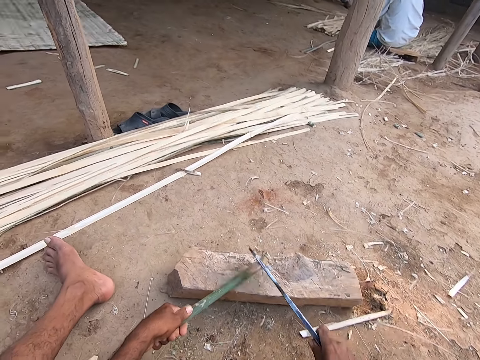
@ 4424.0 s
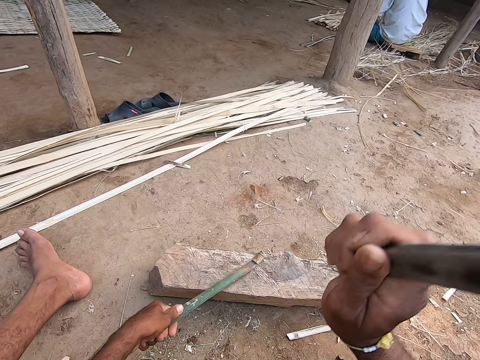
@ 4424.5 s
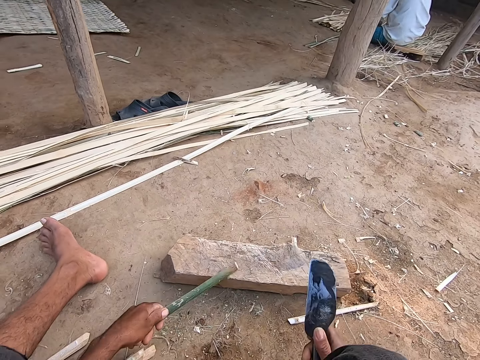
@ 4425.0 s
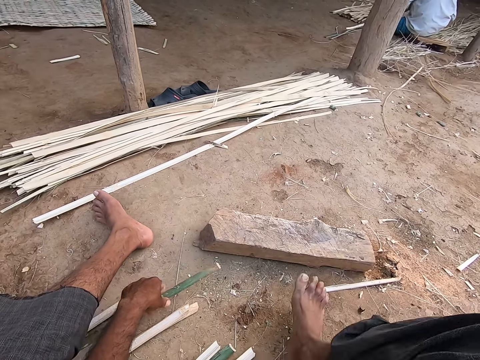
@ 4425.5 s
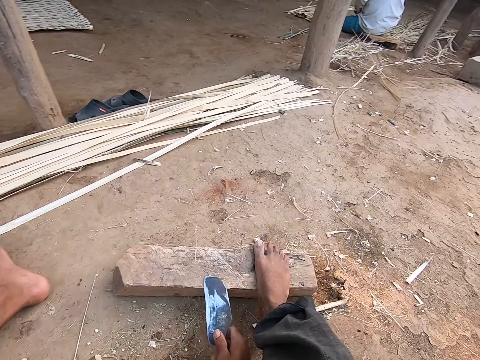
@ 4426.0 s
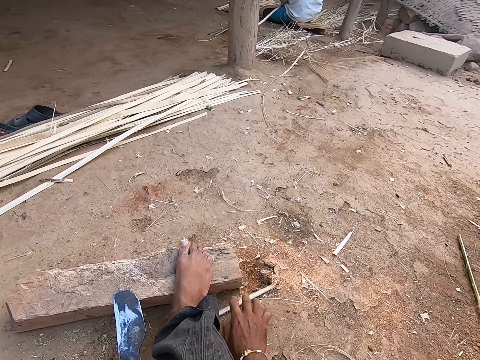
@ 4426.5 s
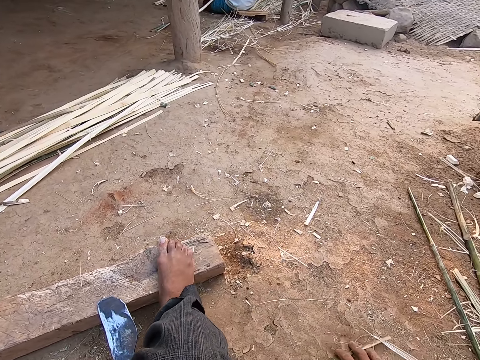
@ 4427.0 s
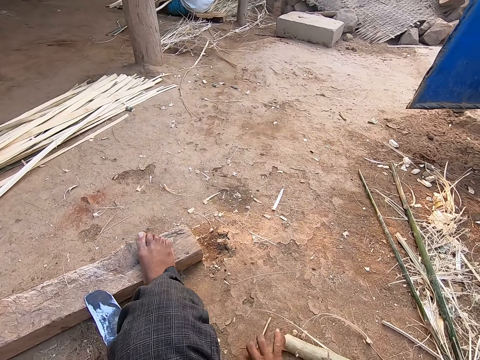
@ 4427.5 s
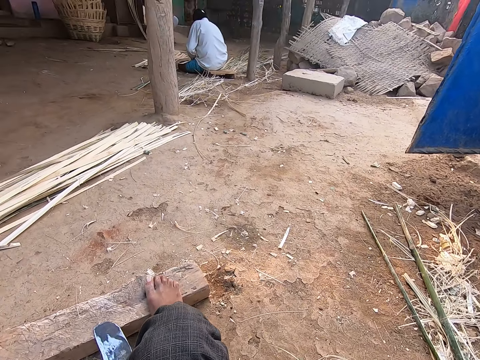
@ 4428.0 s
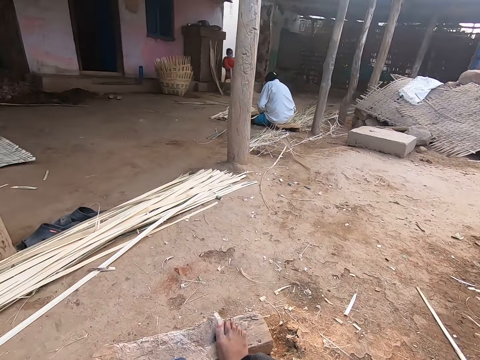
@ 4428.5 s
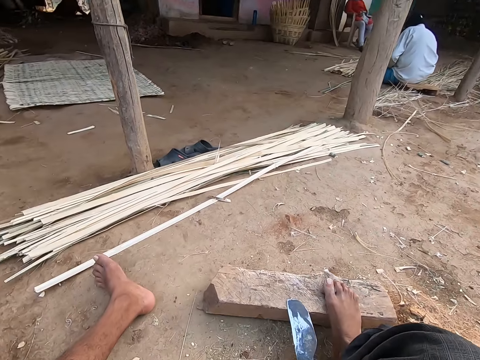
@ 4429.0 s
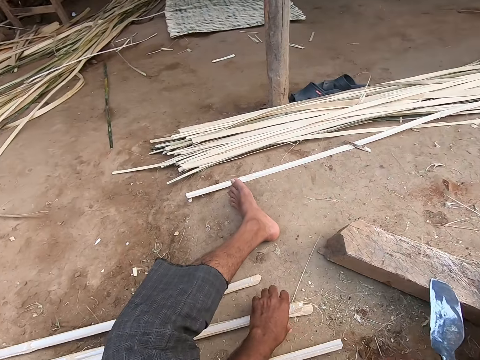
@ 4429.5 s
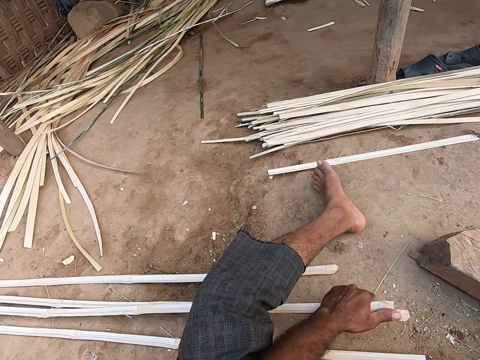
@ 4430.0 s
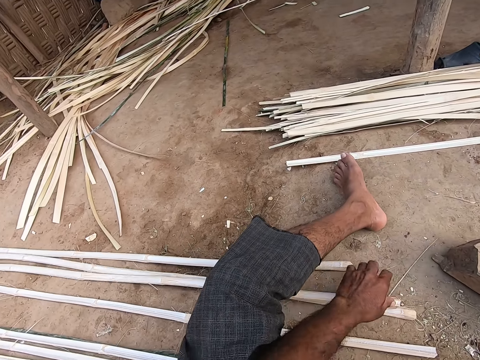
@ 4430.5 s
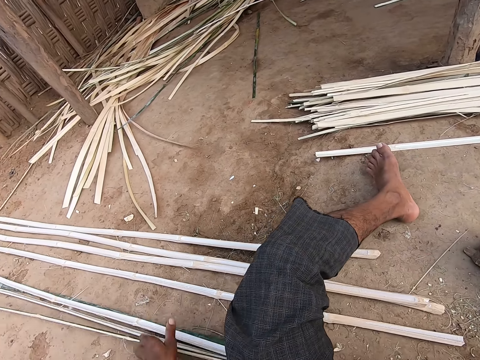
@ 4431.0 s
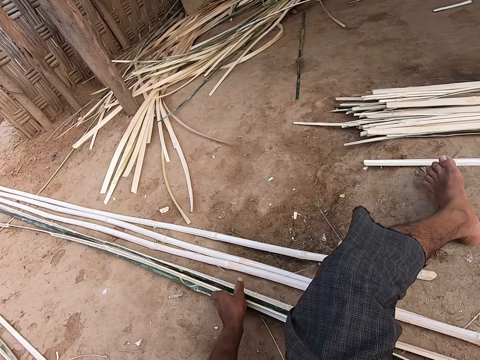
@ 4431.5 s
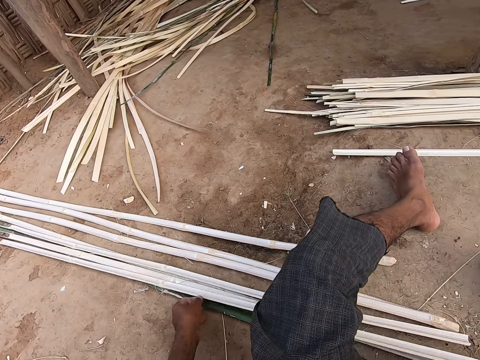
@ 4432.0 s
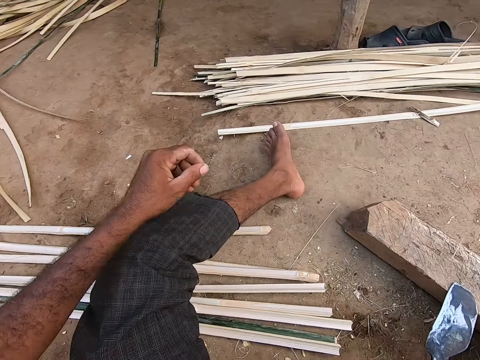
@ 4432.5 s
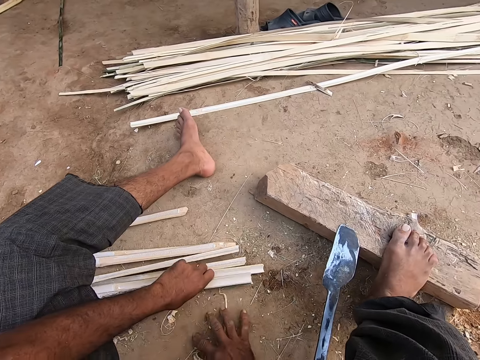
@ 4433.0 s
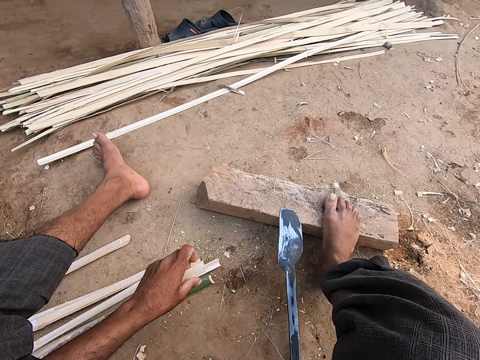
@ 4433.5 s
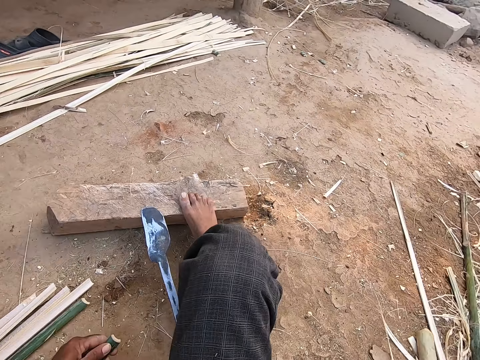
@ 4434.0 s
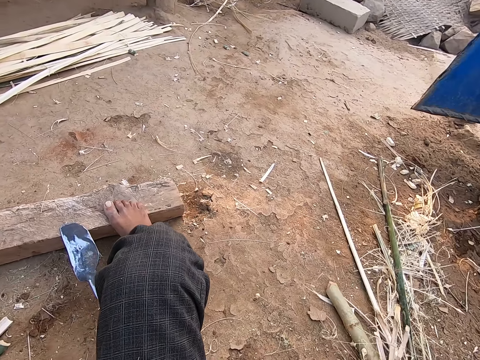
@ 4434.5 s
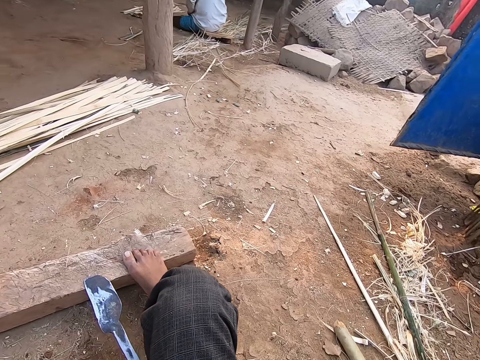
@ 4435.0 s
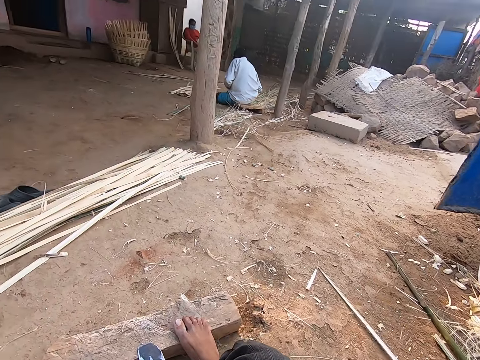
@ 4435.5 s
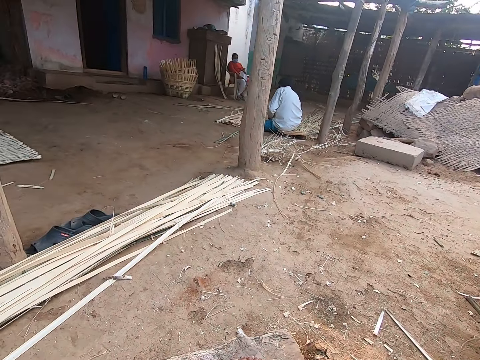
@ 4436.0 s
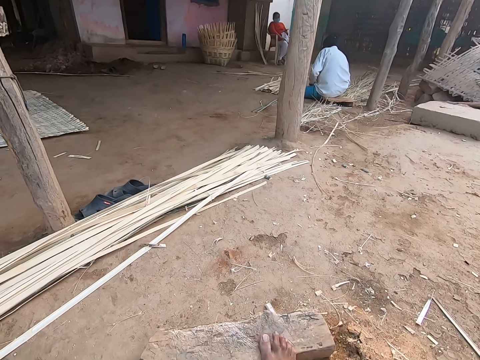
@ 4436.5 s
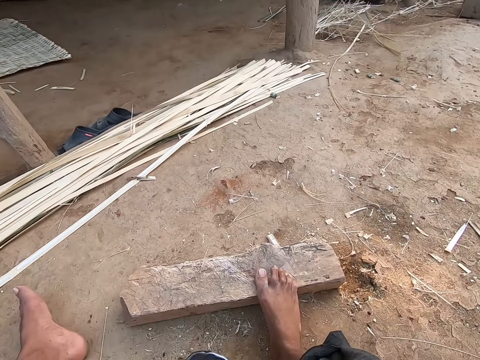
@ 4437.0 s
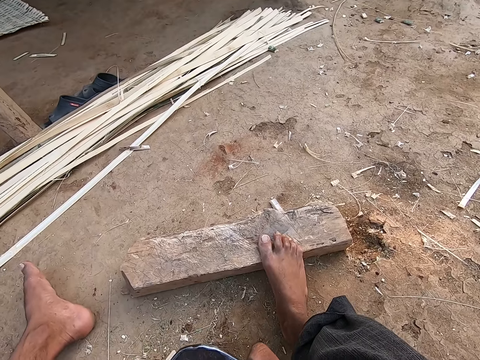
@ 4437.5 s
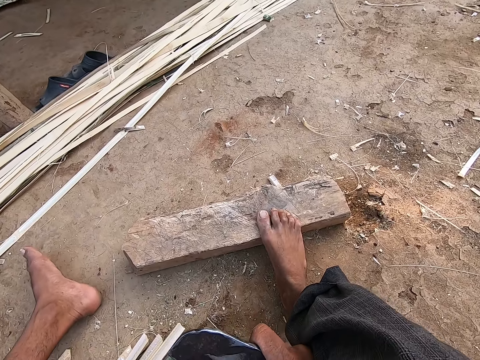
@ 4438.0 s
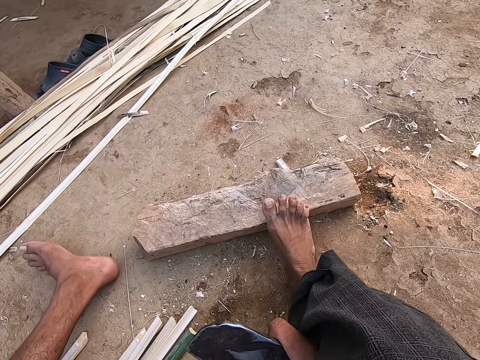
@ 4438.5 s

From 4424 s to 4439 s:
The camera wearer cuts the bamboo strip with the picking knife in his right hand. He drops the bamboo strip on the ground with his left hand. He places his right leg on the wood. He places the picking knife on the wood with his right hand. He clears the ground with his right hand. He speaks to a person. The camera wearer moves the bamboo strips on the ground with his left hand. He touches the bamboo stick. He clears the ground with his right hand. He looks around. He speaks to the person.

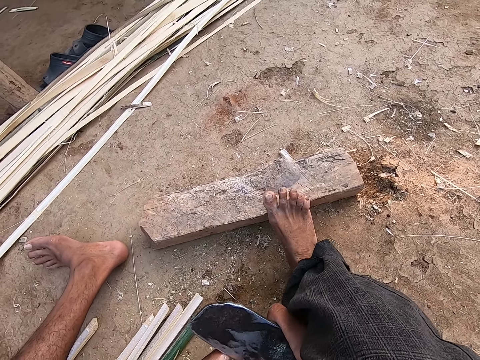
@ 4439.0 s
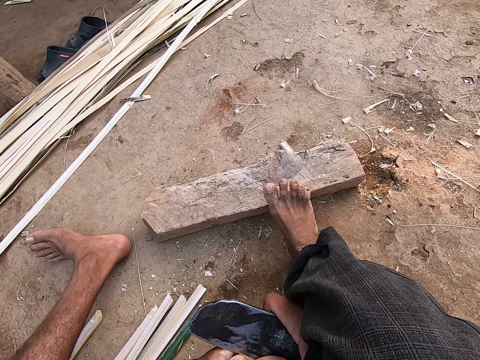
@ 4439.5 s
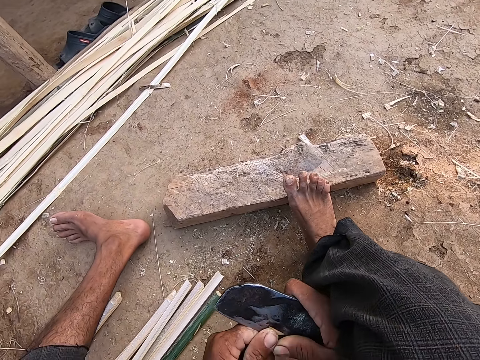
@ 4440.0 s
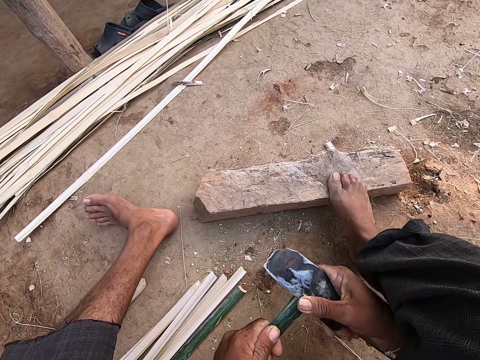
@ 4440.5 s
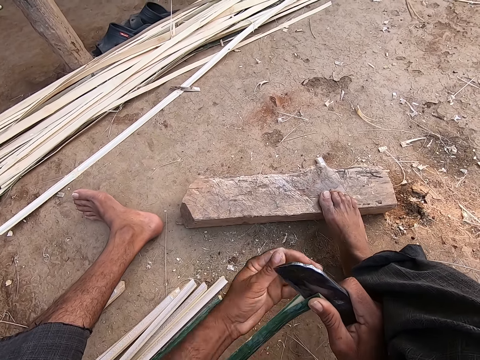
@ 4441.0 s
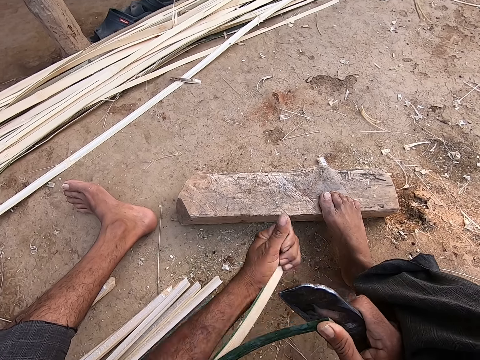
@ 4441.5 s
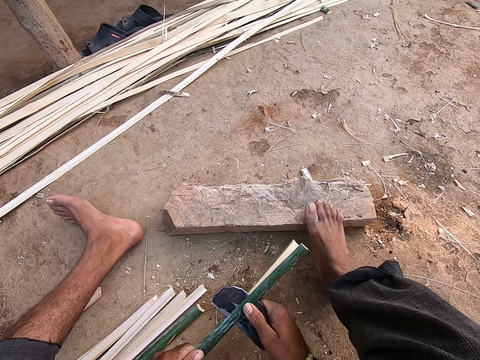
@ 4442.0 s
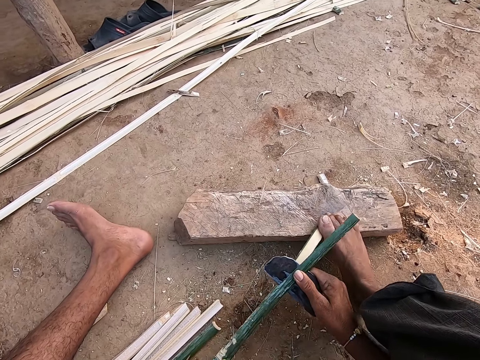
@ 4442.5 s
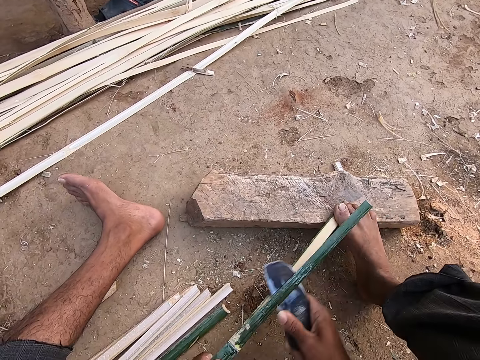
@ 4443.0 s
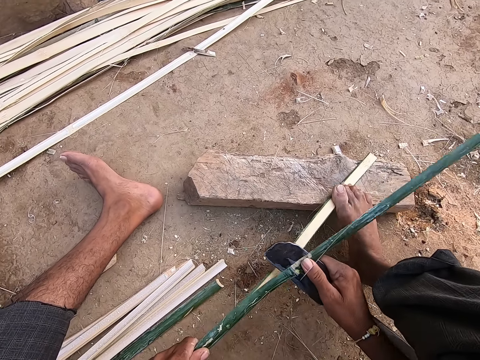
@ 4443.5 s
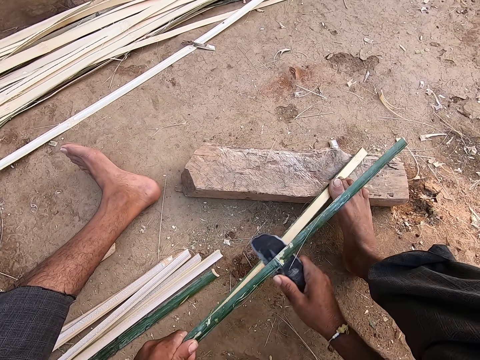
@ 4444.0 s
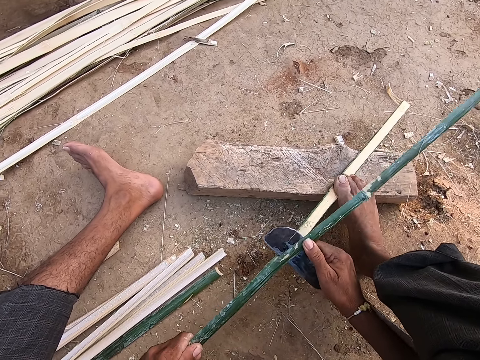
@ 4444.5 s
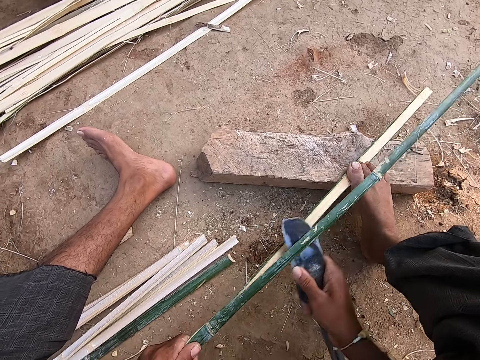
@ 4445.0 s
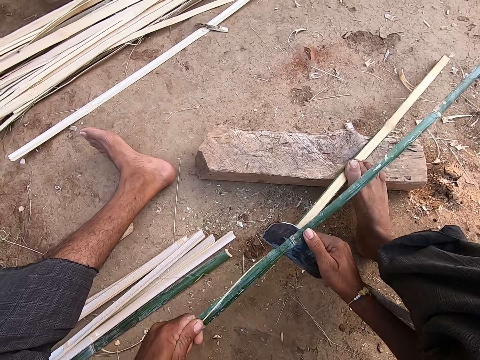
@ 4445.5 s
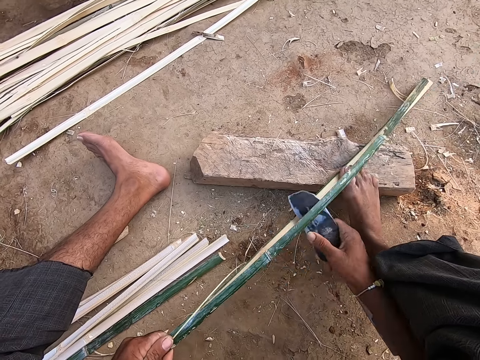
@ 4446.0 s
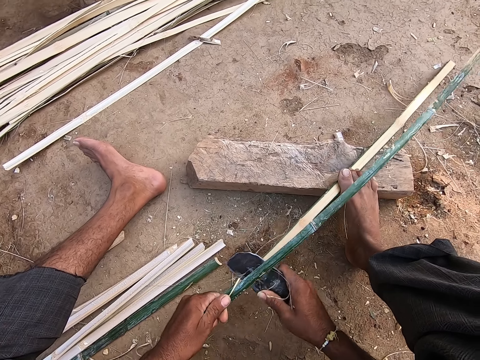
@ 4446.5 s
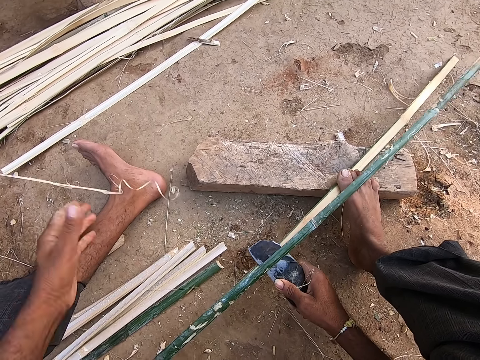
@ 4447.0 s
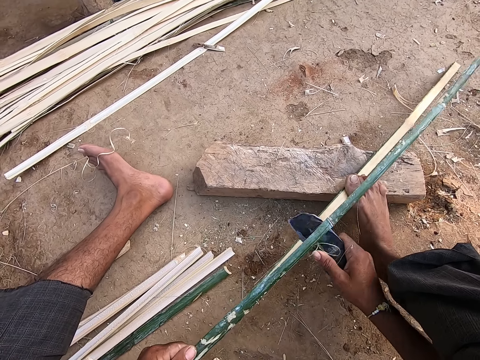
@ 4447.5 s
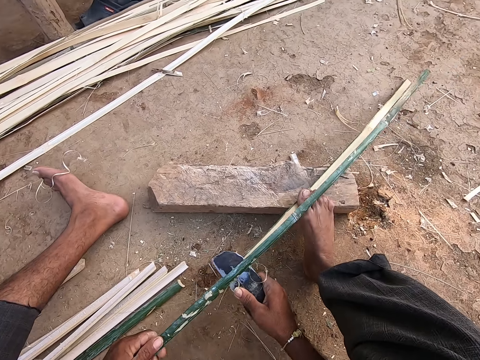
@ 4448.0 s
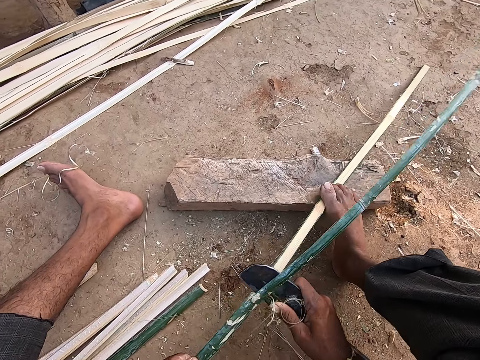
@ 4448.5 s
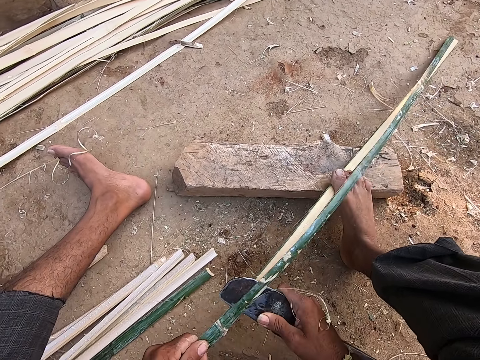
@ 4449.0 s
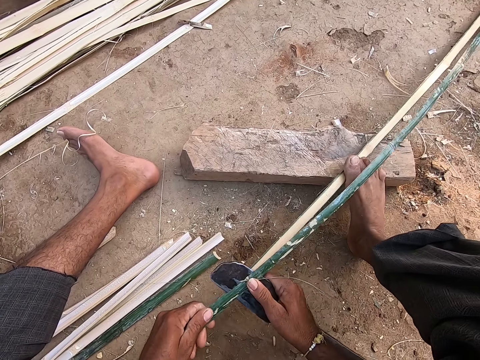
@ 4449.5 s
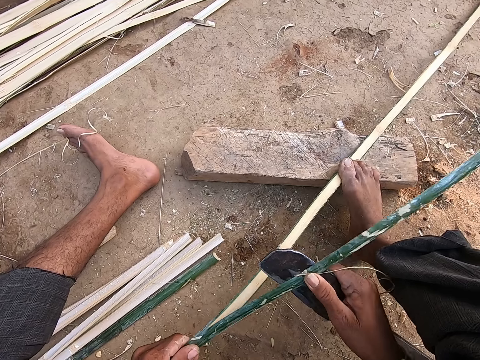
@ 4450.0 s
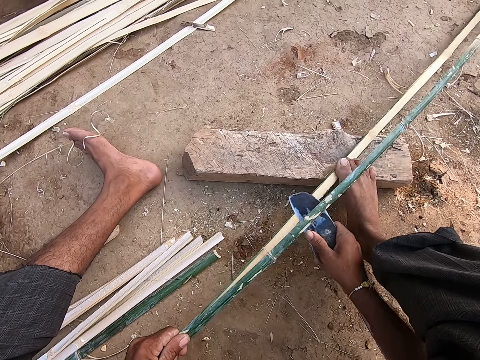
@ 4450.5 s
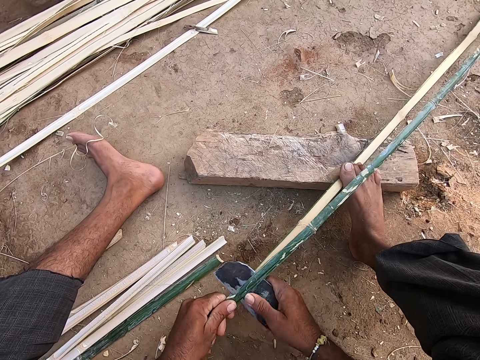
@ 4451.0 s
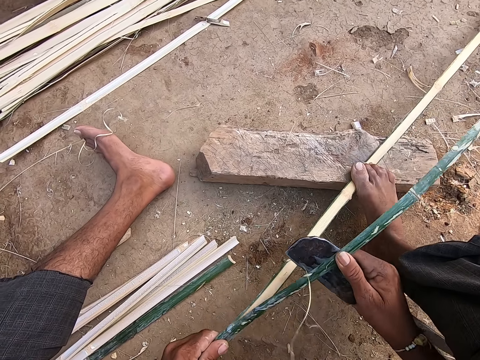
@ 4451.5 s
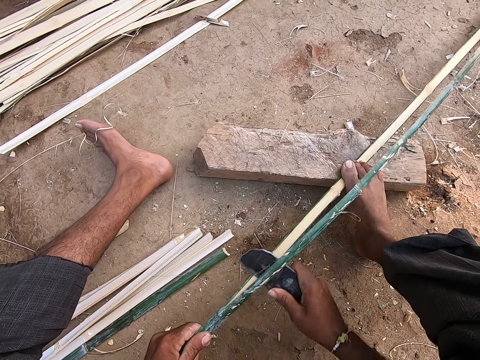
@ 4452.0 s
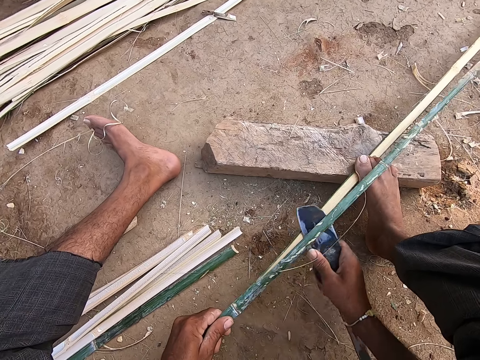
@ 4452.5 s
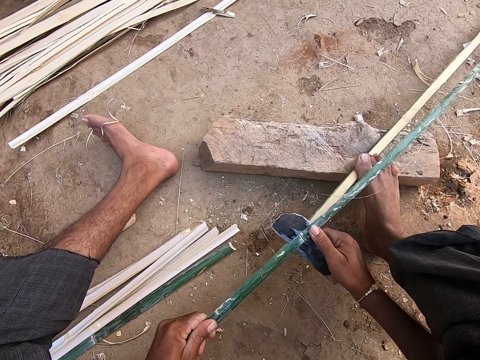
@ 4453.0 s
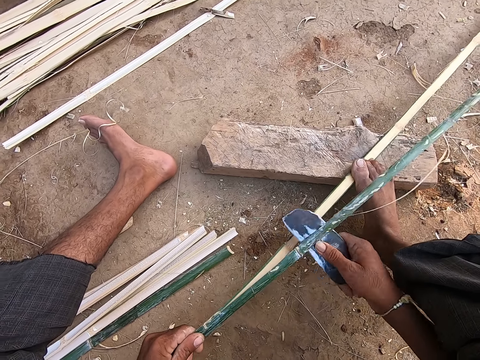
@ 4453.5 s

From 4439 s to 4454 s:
The camera wearer divides a bamboo strip in his left hand with the picking knife. He places the bamboo strip in his left hand on the wood. He holds the bamboo strip with his right leg. He cuts the bamboo stick. He throws a shaft from the bamboo strip to the ground with his left hand.
